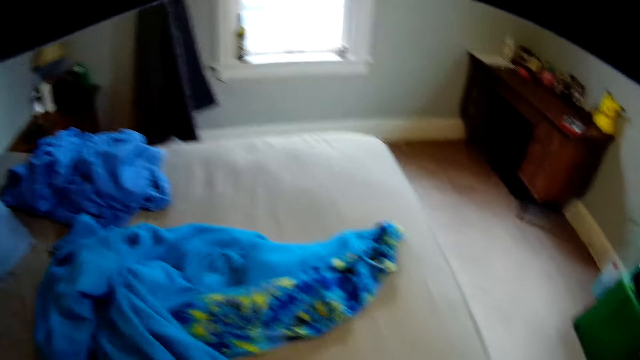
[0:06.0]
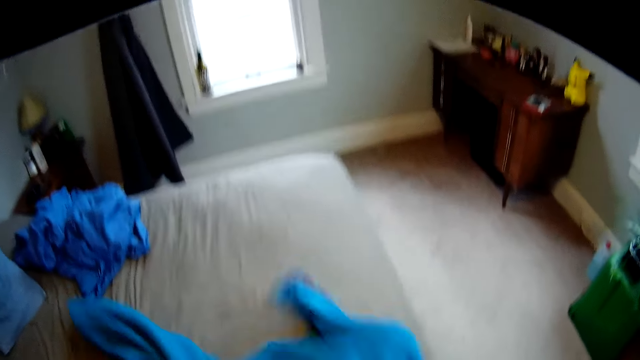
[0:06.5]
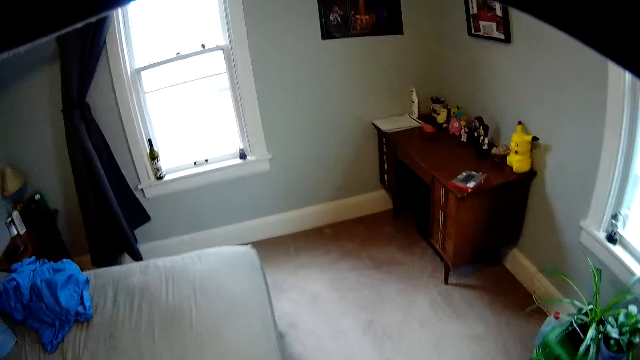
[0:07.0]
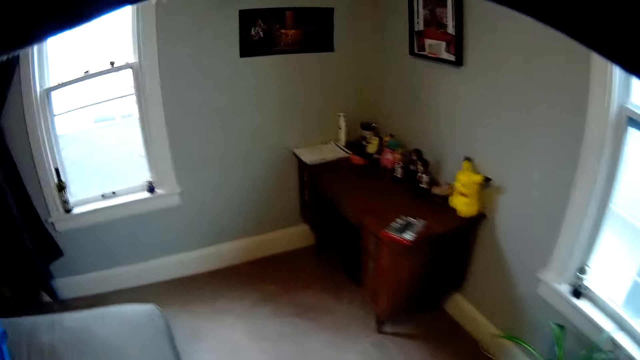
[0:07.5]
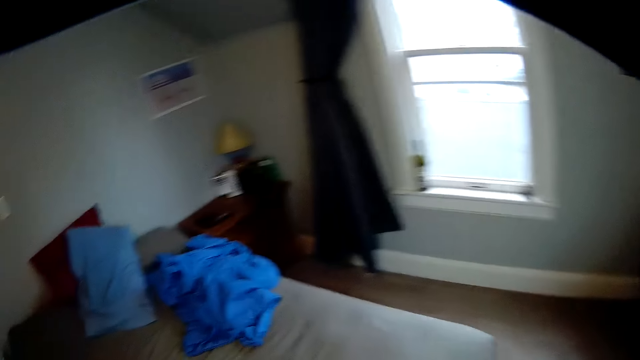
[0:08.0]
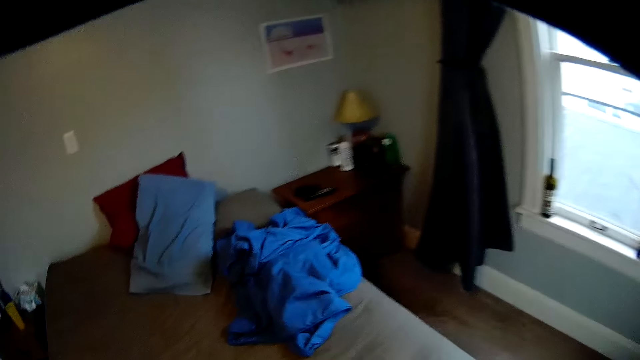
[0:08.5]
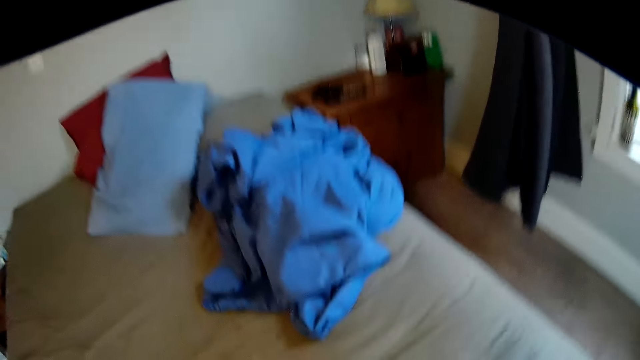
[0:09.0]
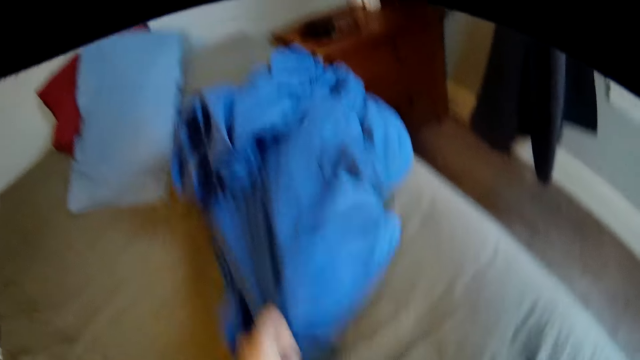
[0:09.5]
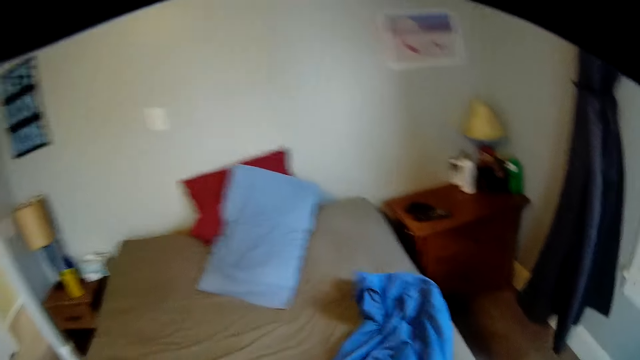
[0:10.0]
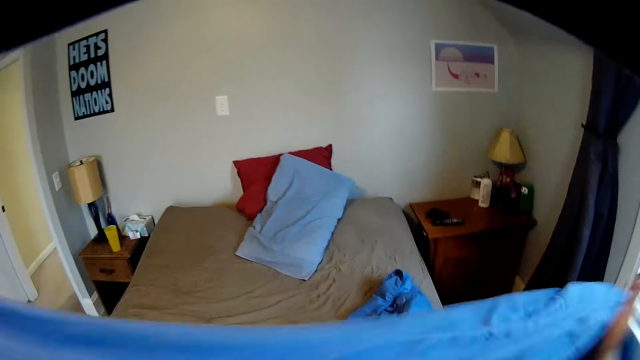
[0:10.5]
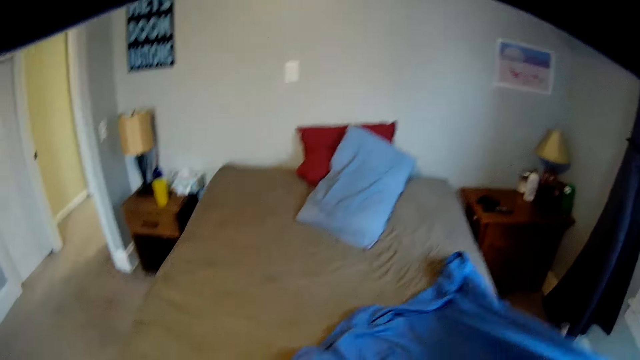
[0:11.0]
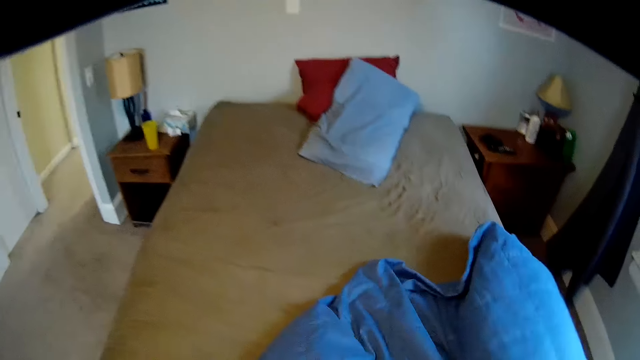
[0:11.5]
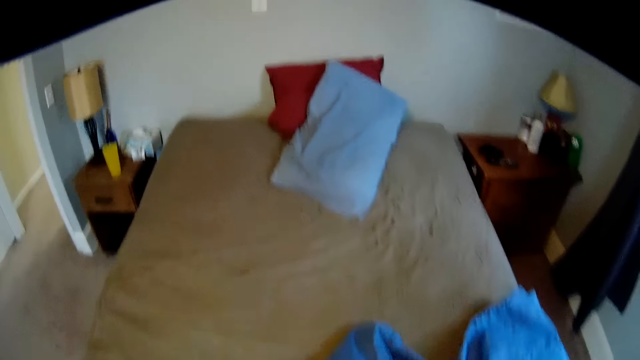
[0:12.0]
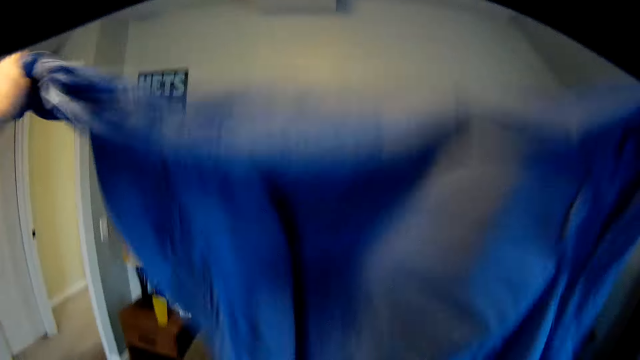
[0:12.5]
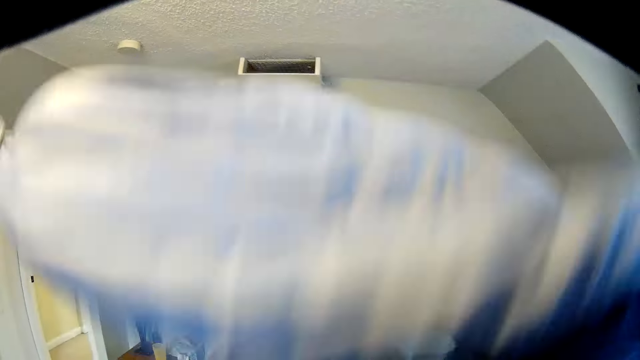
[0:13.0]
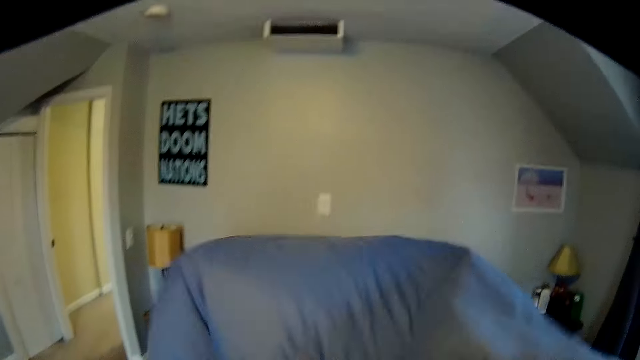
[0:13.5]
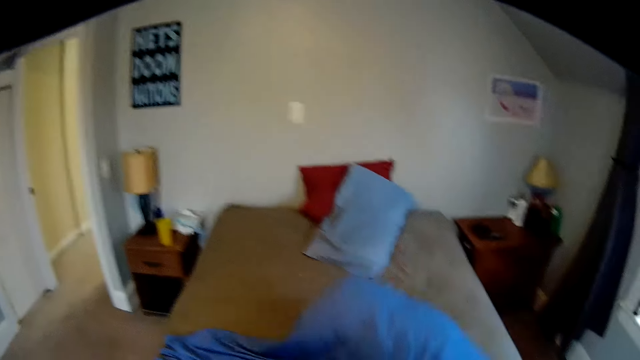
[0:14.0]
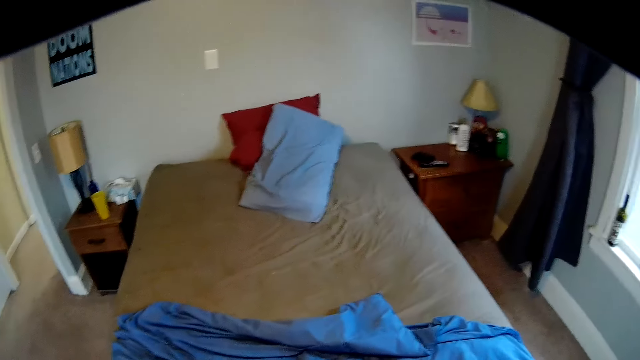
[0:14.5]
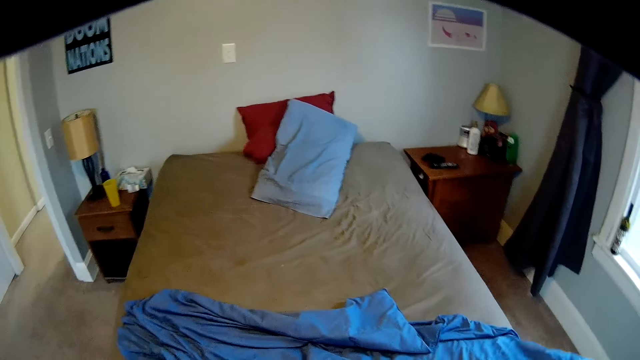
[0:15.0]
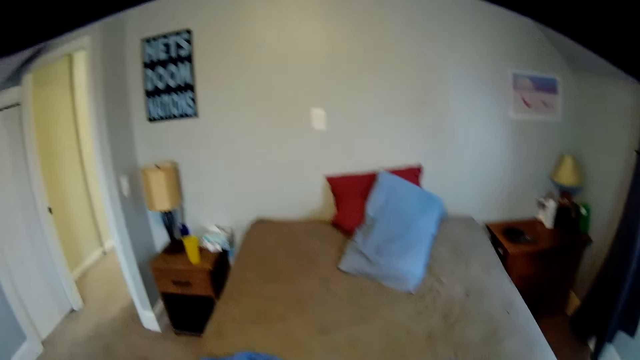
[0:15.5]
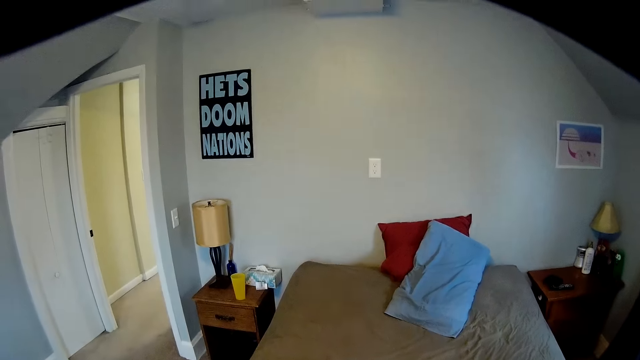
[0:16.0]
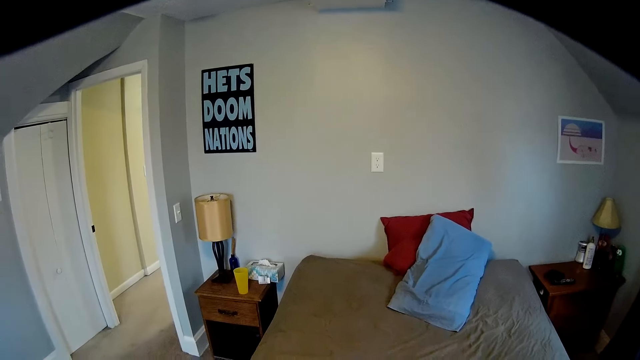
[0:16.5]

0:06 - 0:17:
The camera wearer touches a cloth. They pick up bedsheets.

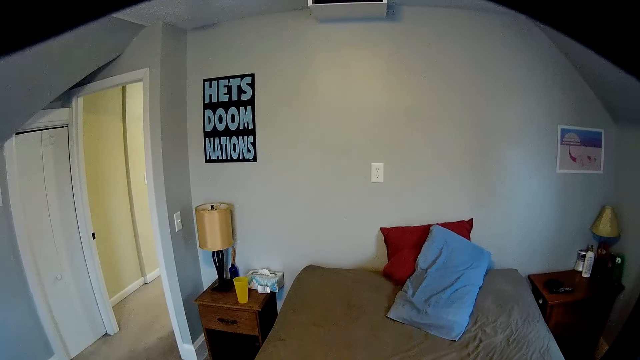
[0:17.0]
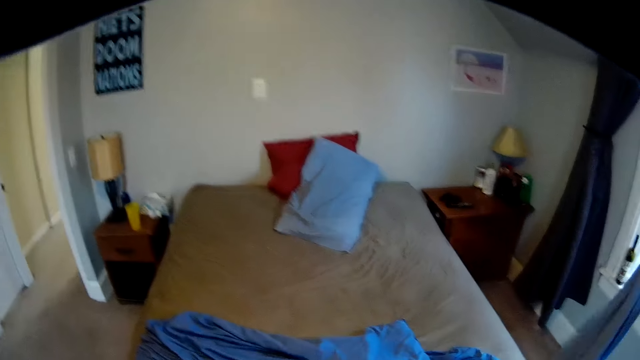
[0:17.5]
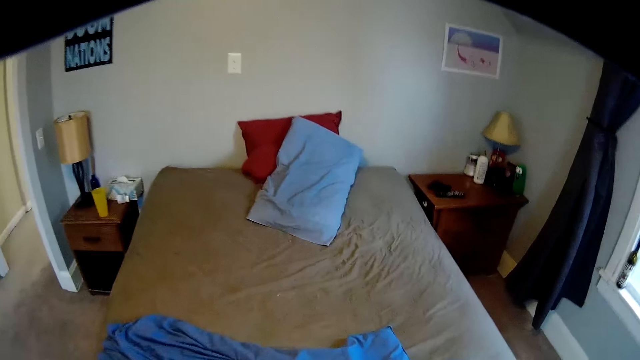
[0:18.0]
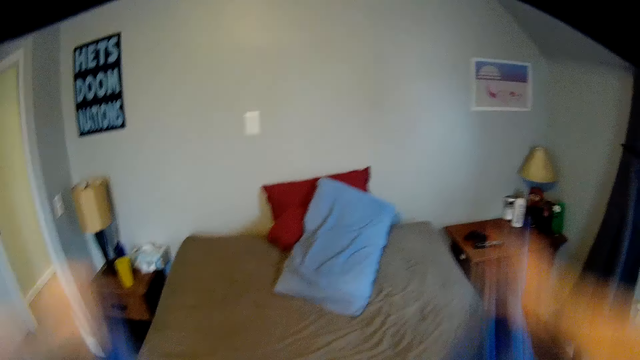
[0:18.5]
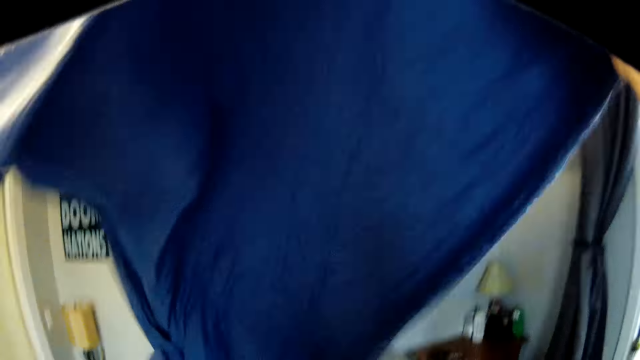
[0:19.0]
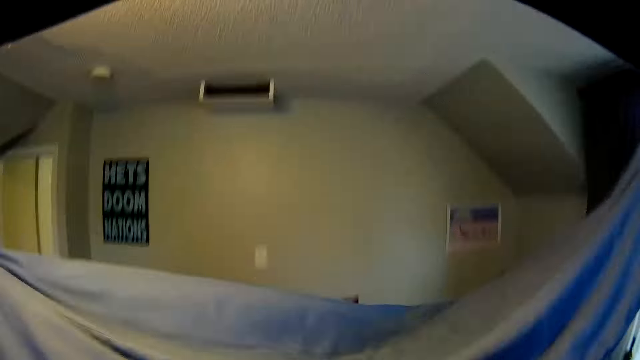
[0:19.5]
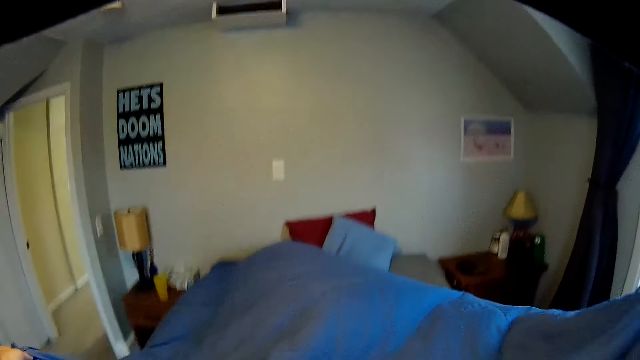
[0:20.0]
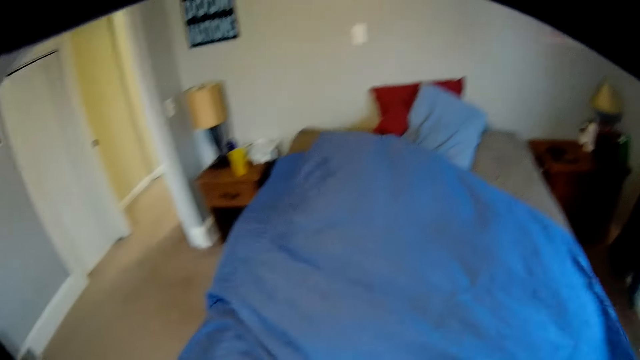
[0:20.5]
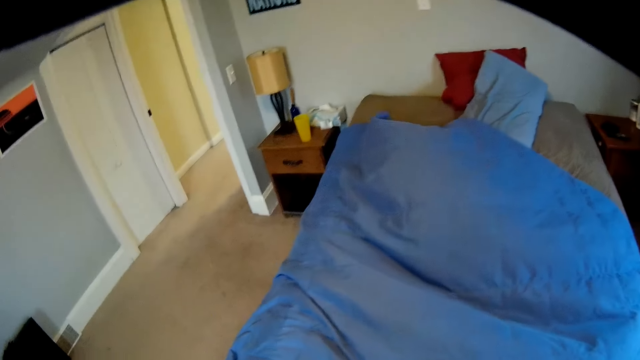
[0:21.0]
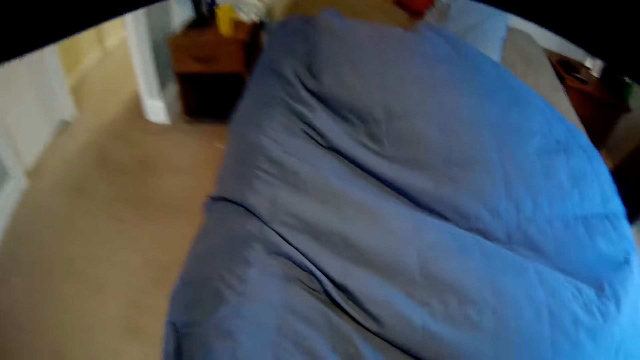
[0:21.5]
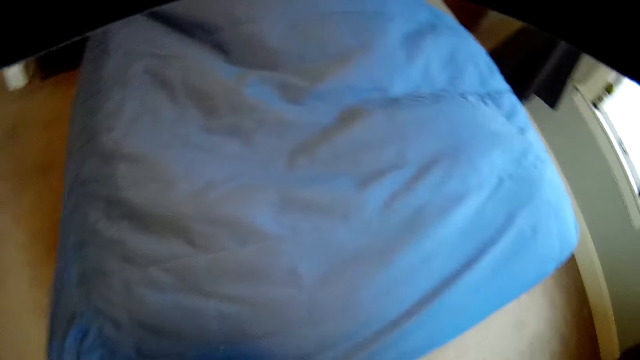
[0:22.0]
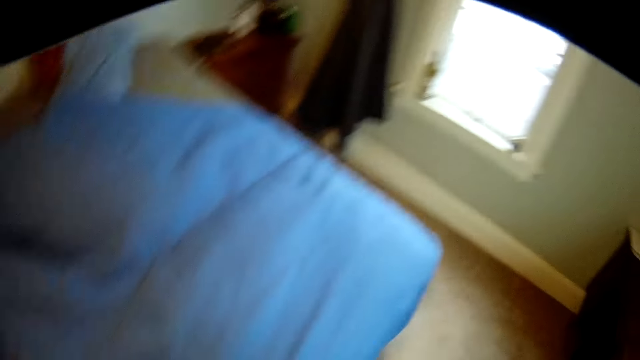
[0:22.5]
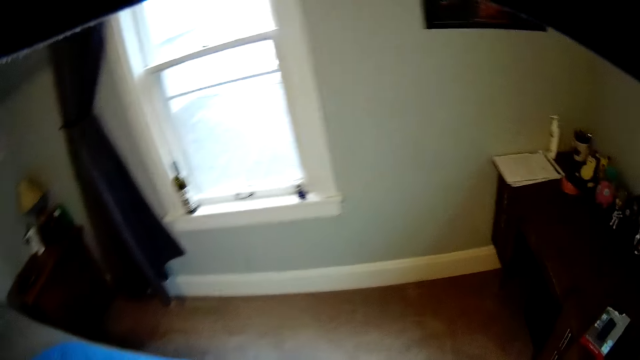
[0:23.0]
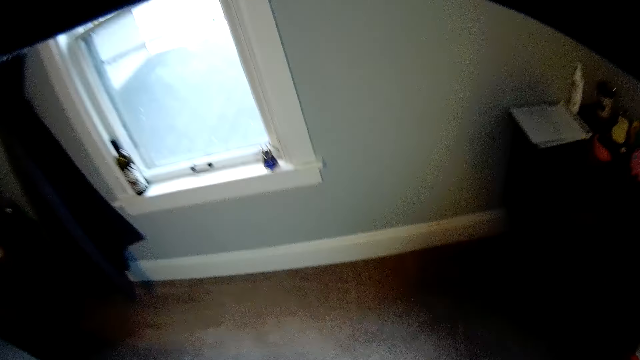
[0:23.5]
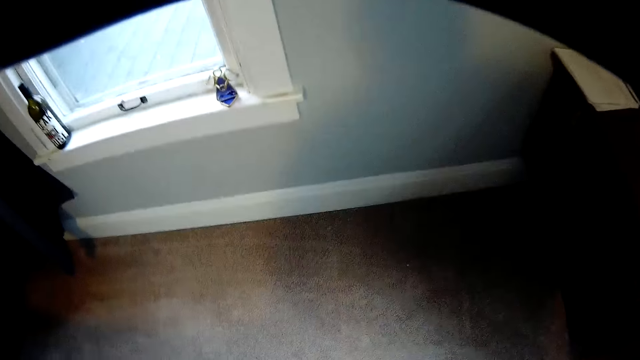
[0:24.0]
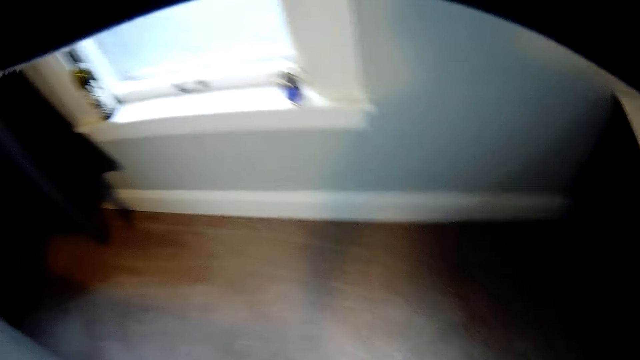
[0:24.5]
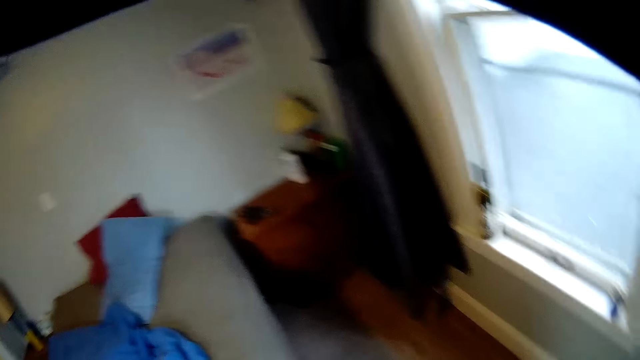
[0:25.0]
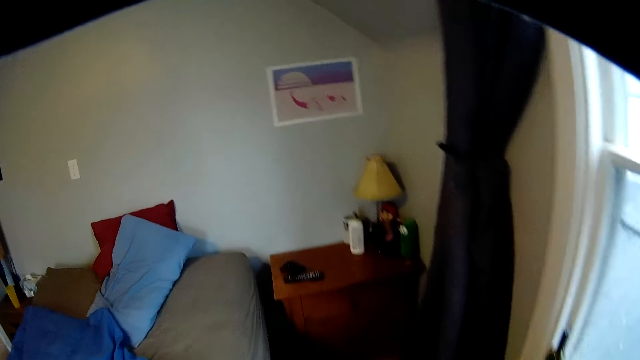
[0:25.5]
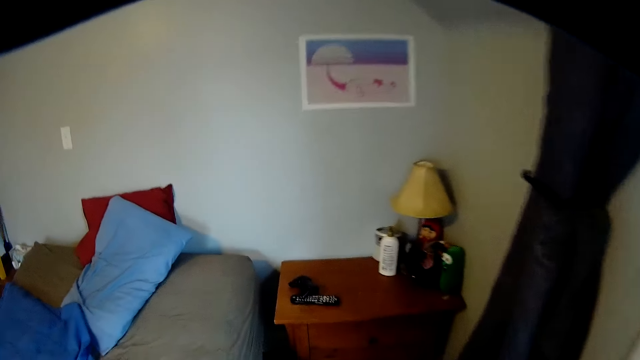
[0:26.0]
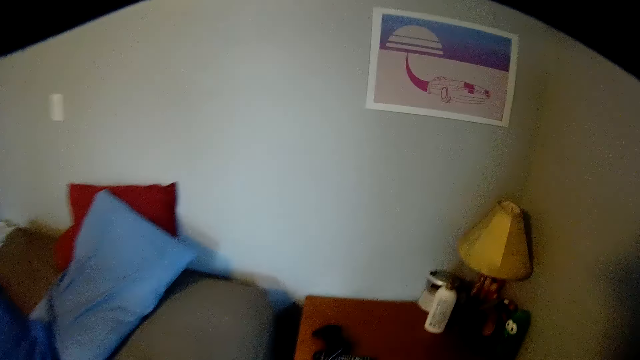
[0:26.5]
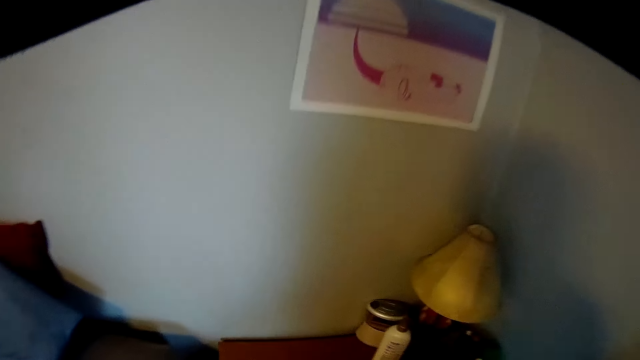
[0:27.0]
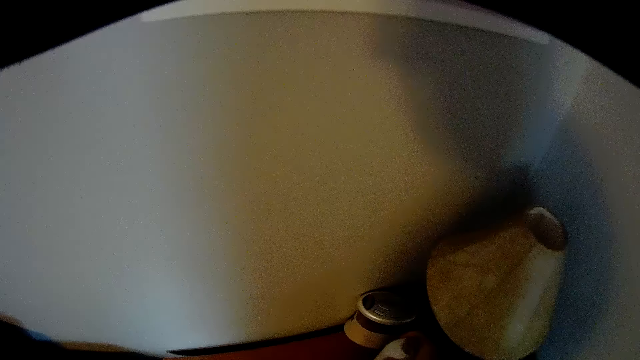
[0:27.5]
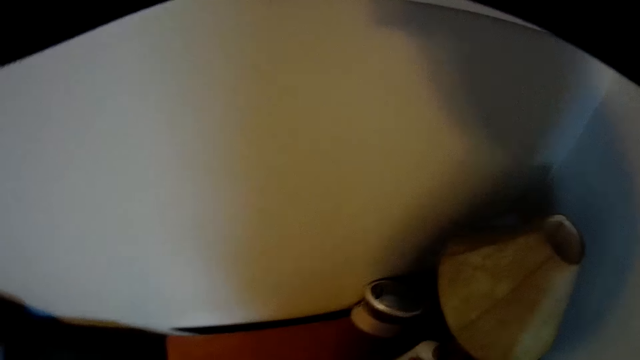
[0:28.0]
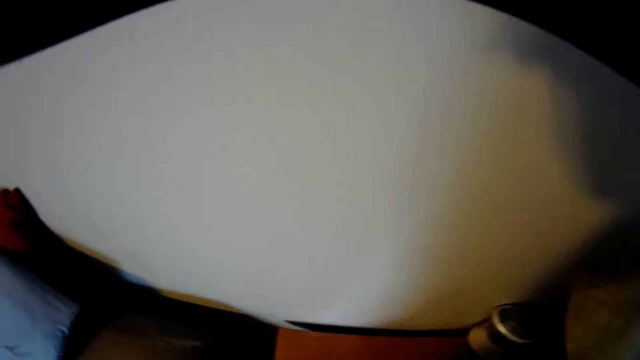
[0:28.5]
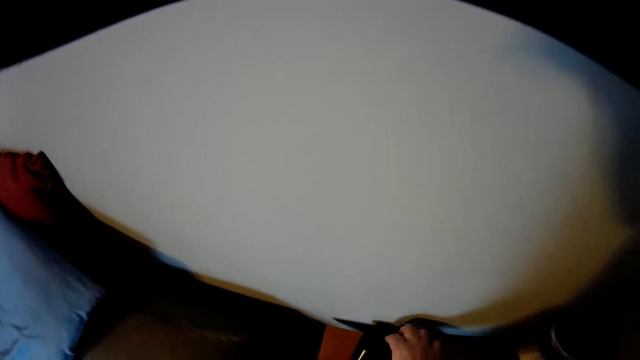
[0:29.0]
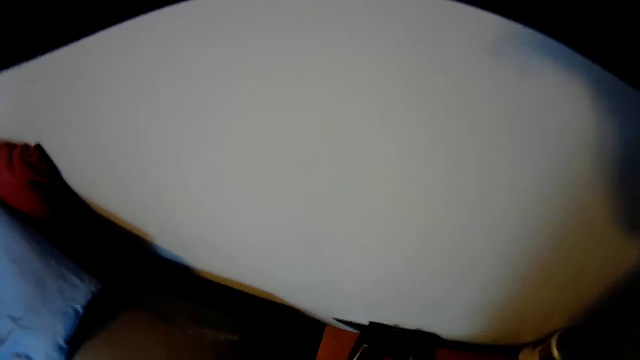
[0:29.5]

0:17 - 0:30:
The camera wearer spreads the bed. They touch the bed.
